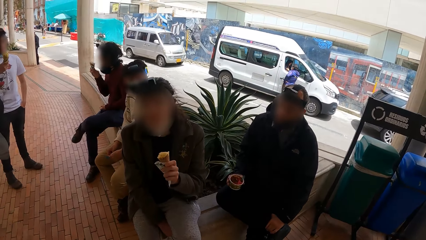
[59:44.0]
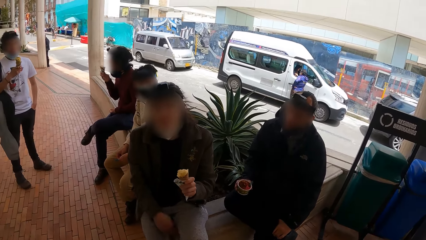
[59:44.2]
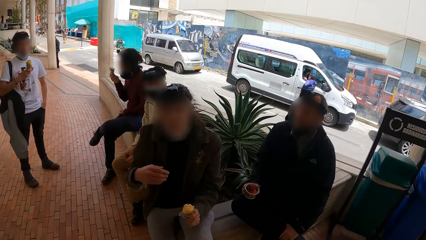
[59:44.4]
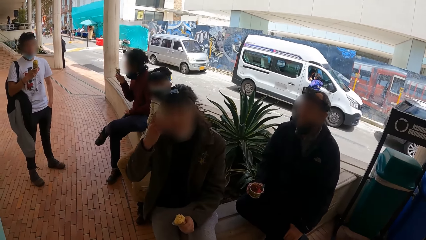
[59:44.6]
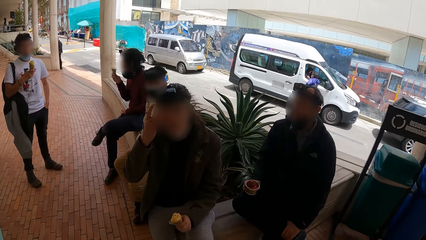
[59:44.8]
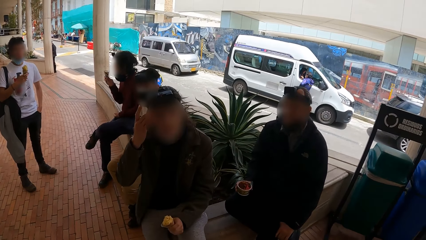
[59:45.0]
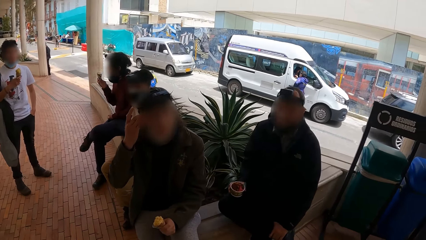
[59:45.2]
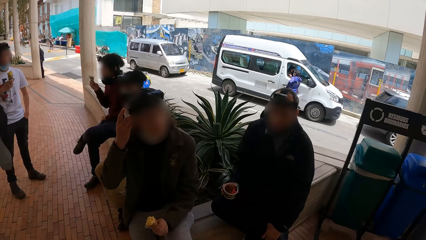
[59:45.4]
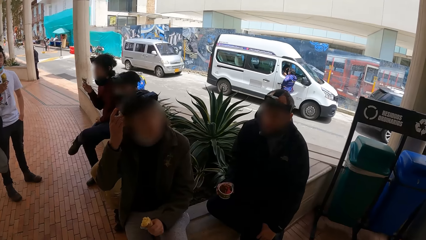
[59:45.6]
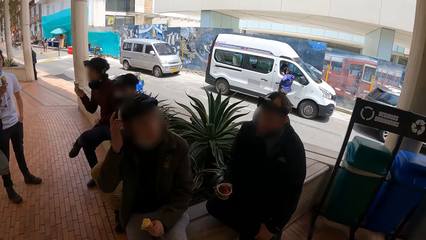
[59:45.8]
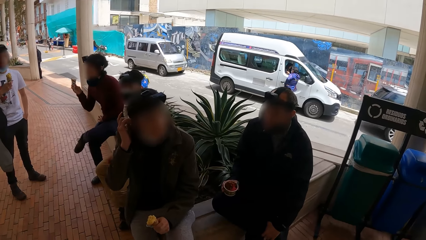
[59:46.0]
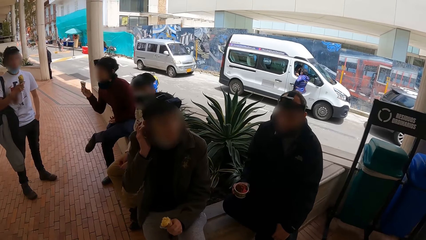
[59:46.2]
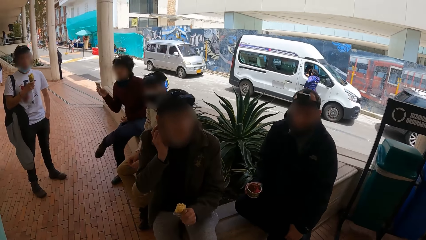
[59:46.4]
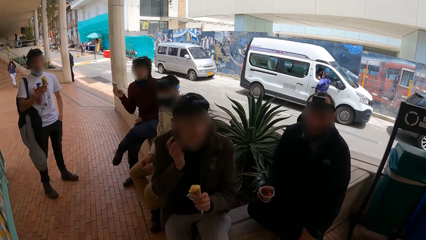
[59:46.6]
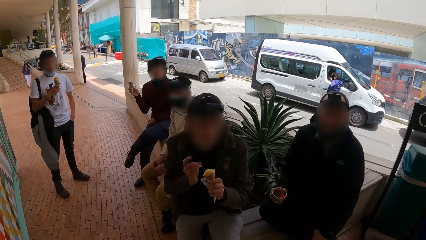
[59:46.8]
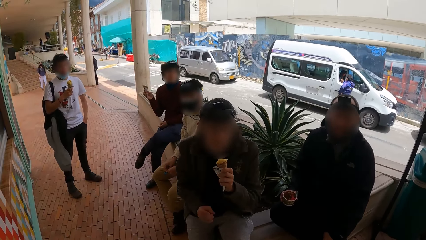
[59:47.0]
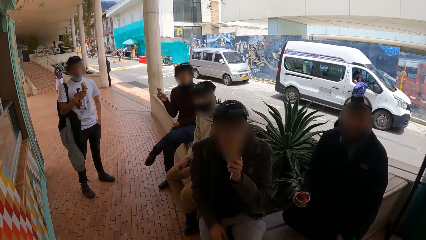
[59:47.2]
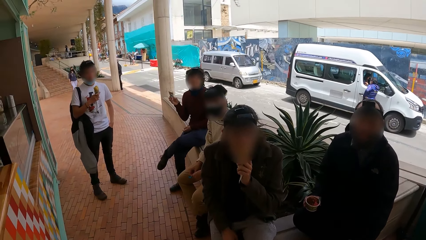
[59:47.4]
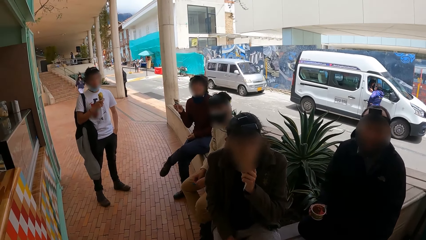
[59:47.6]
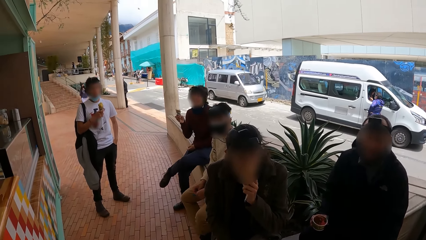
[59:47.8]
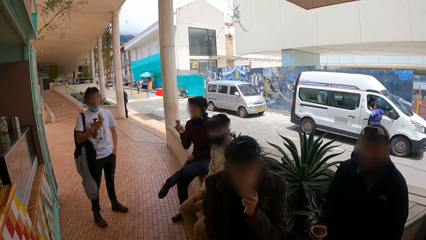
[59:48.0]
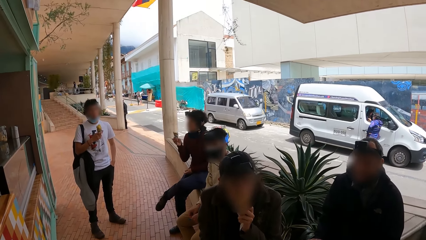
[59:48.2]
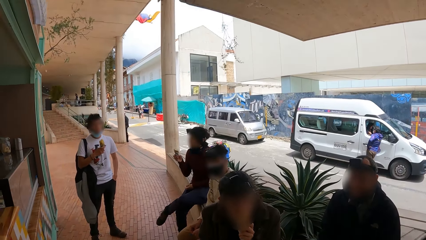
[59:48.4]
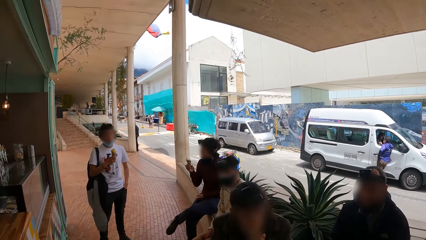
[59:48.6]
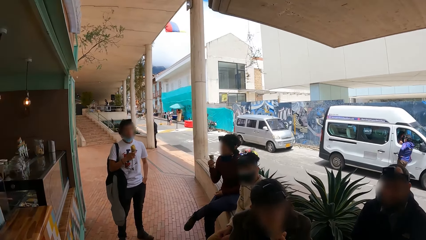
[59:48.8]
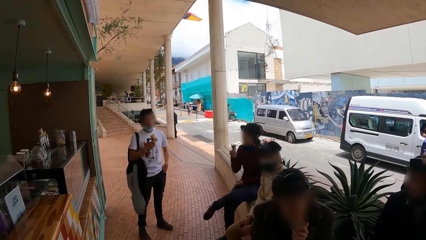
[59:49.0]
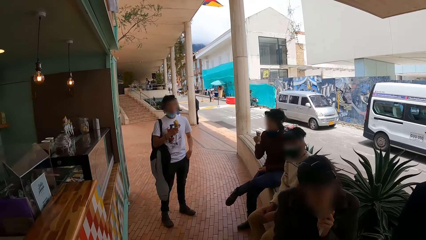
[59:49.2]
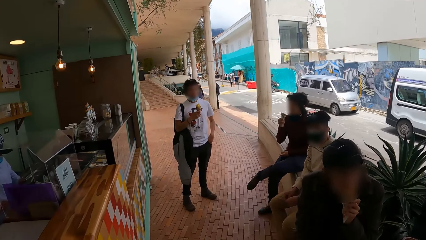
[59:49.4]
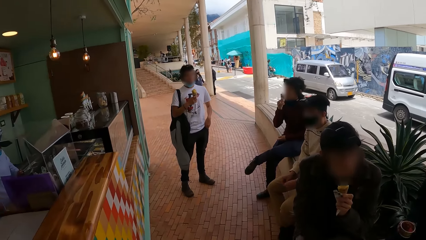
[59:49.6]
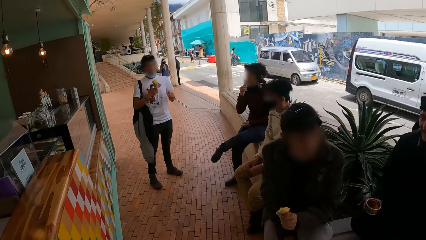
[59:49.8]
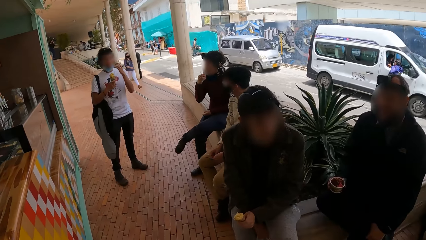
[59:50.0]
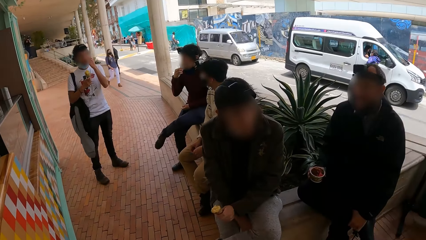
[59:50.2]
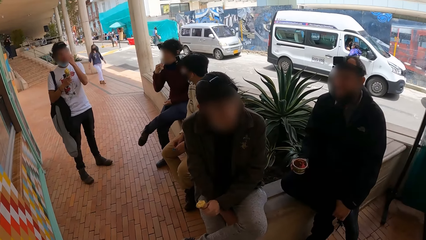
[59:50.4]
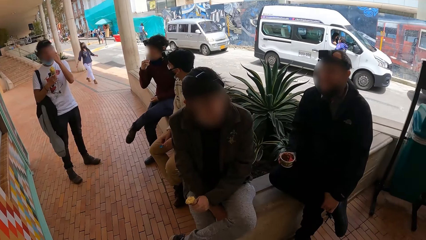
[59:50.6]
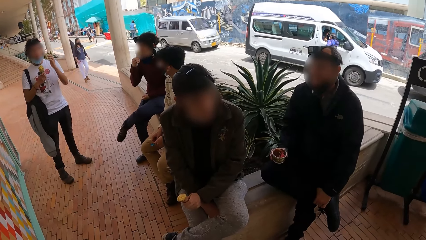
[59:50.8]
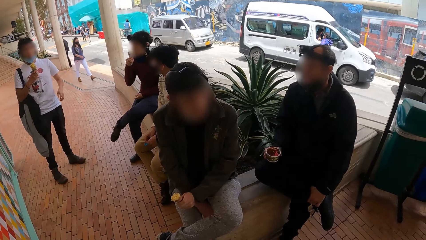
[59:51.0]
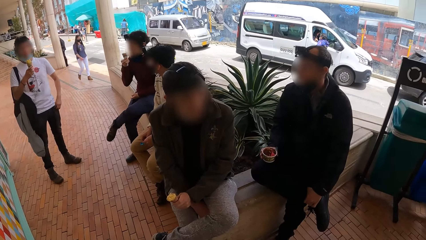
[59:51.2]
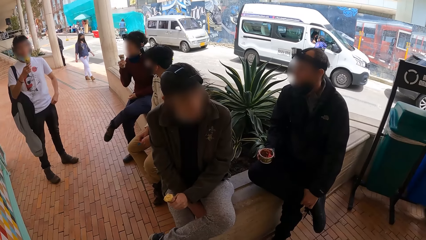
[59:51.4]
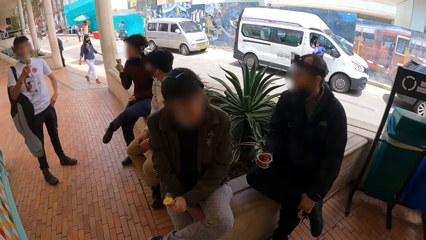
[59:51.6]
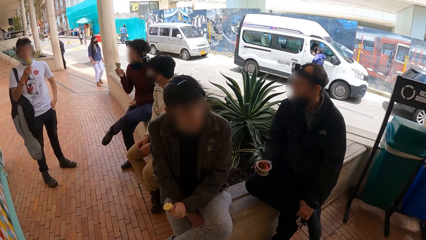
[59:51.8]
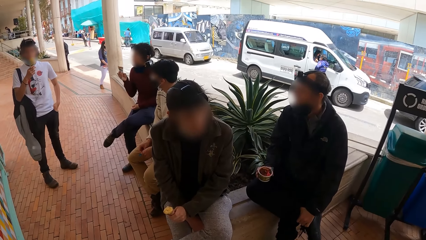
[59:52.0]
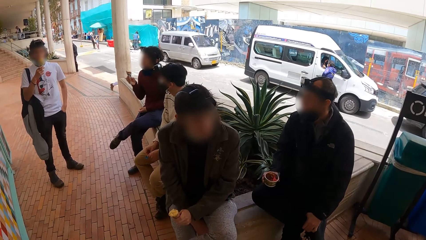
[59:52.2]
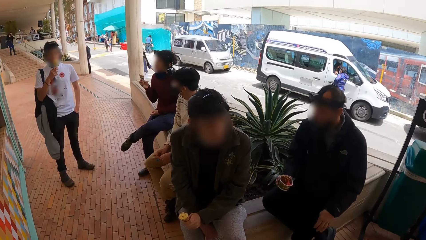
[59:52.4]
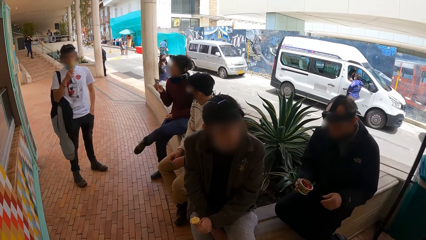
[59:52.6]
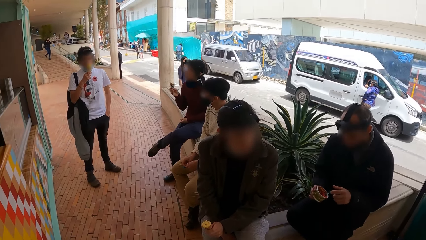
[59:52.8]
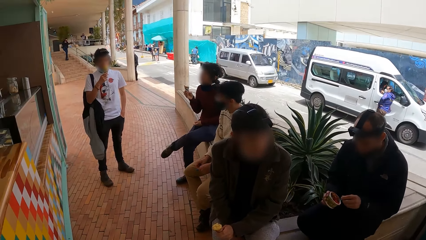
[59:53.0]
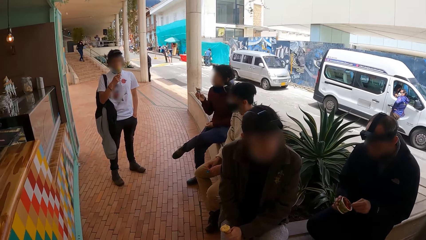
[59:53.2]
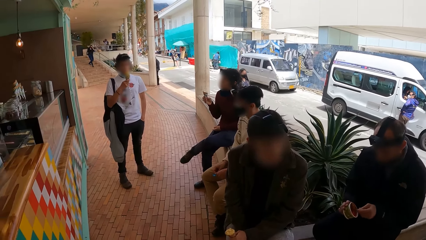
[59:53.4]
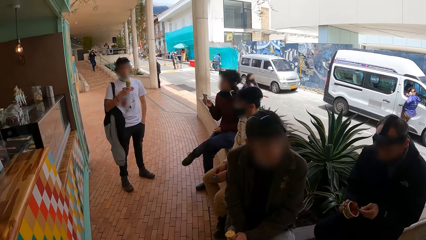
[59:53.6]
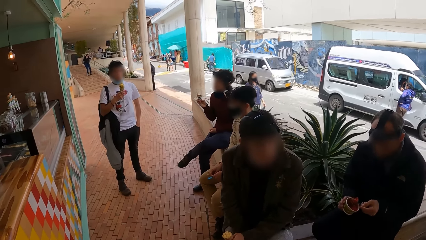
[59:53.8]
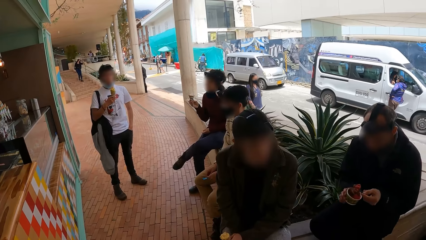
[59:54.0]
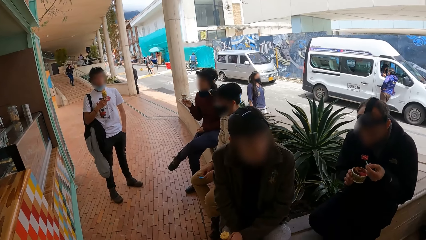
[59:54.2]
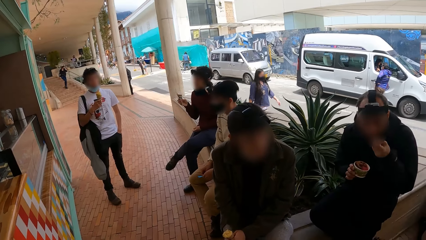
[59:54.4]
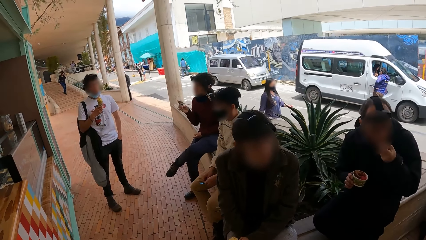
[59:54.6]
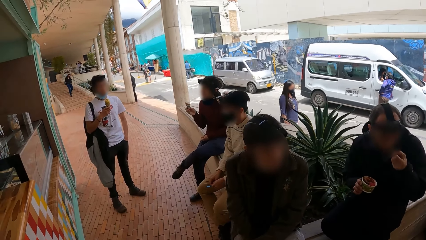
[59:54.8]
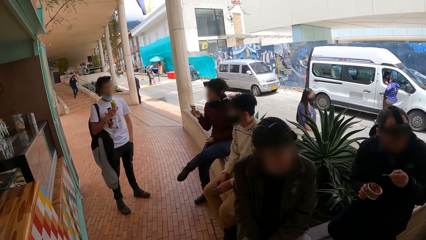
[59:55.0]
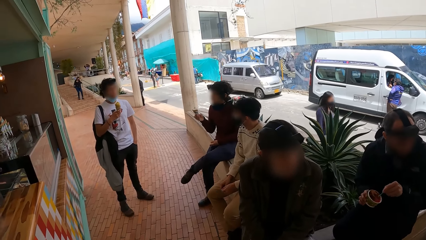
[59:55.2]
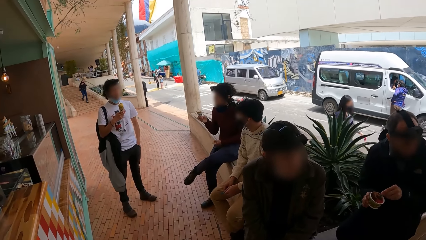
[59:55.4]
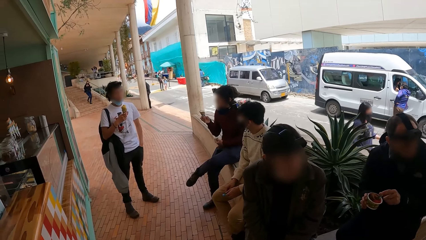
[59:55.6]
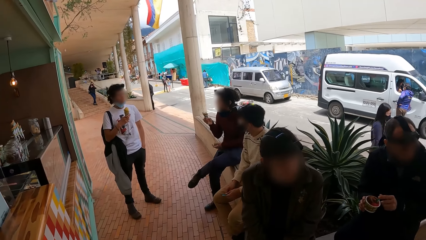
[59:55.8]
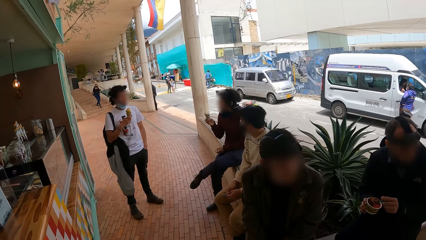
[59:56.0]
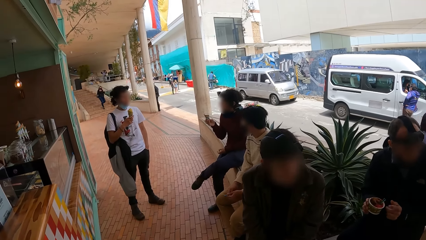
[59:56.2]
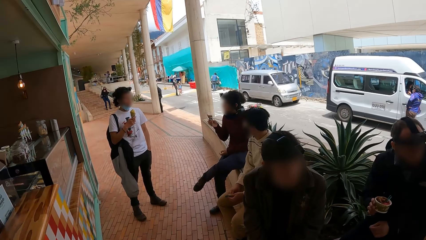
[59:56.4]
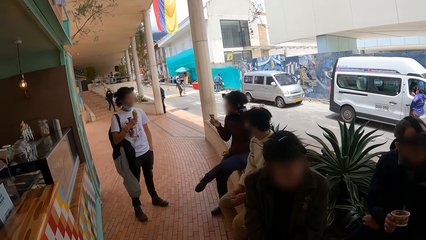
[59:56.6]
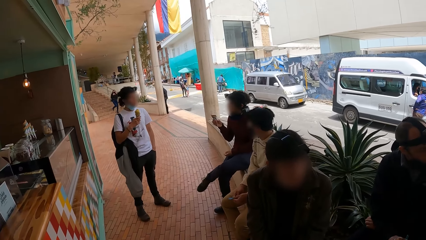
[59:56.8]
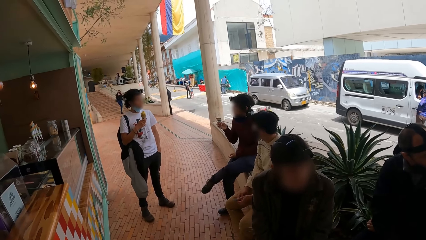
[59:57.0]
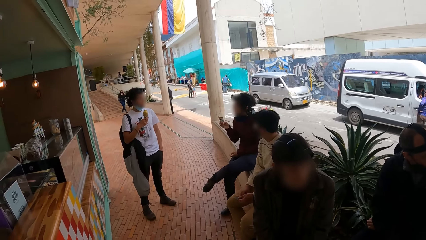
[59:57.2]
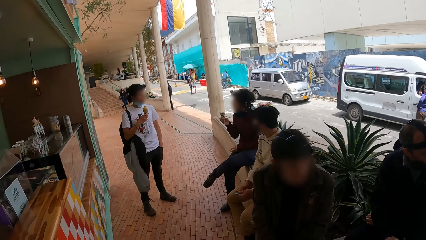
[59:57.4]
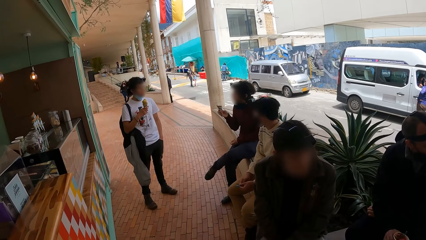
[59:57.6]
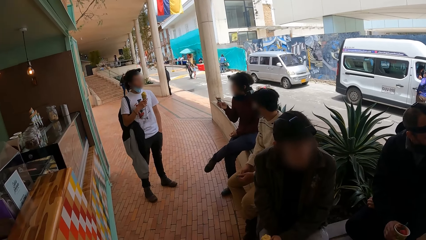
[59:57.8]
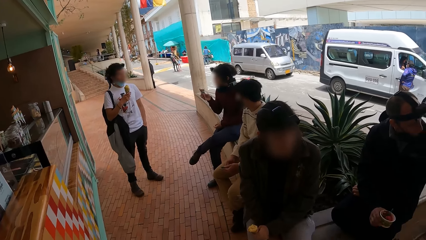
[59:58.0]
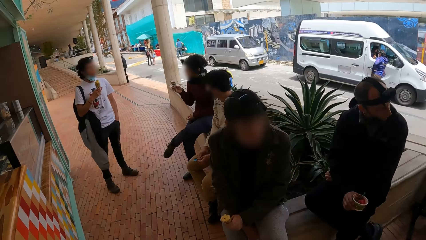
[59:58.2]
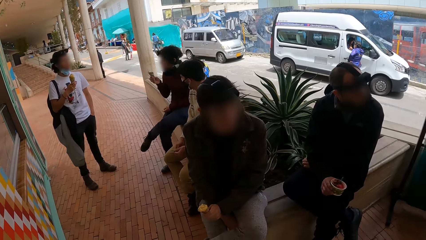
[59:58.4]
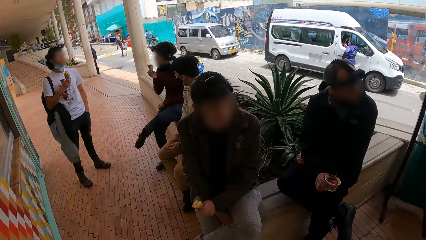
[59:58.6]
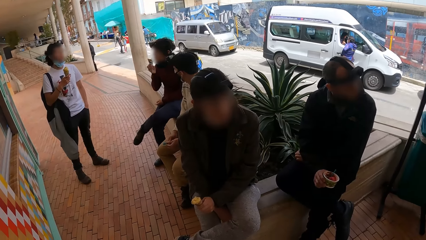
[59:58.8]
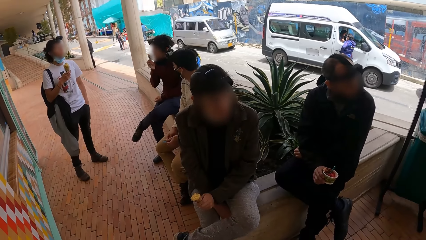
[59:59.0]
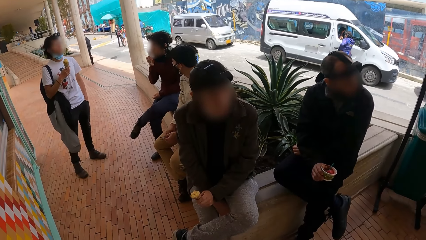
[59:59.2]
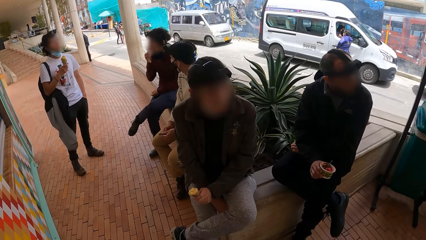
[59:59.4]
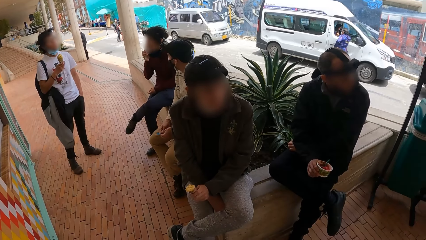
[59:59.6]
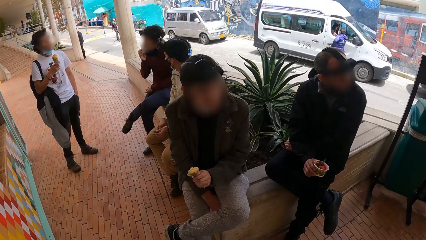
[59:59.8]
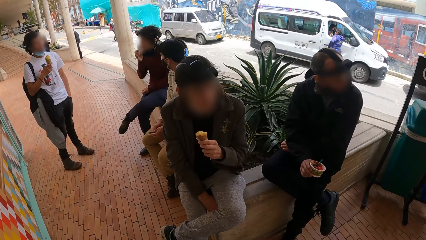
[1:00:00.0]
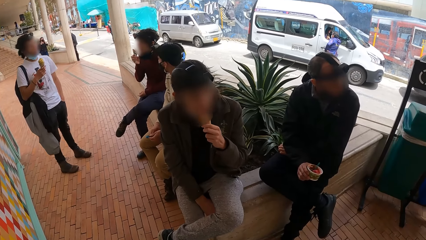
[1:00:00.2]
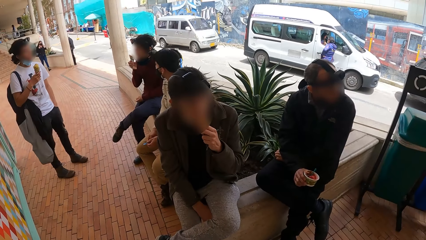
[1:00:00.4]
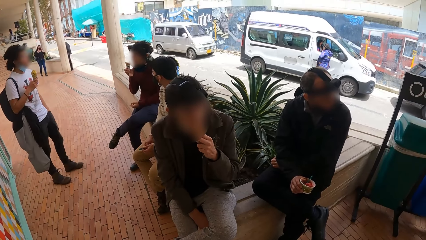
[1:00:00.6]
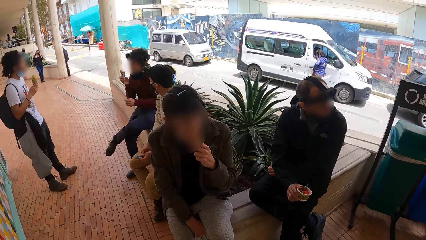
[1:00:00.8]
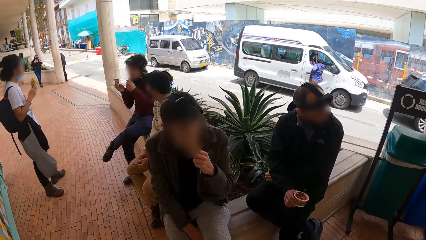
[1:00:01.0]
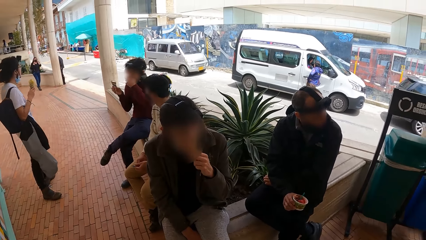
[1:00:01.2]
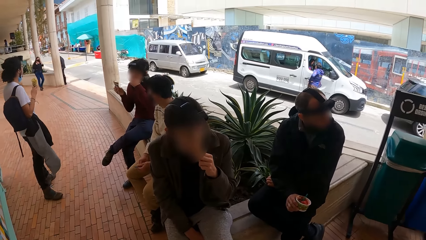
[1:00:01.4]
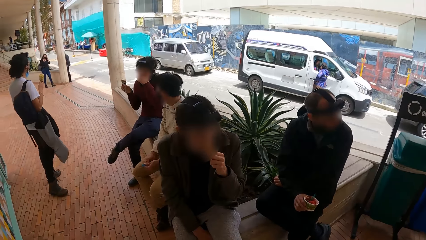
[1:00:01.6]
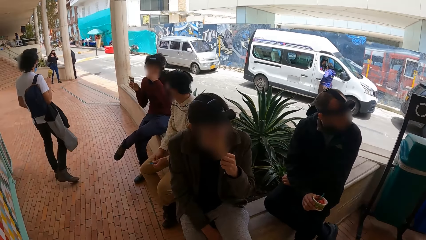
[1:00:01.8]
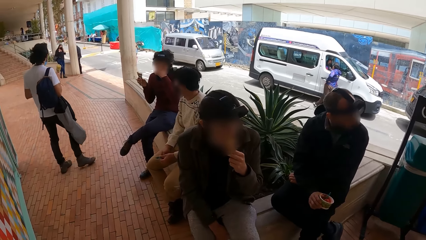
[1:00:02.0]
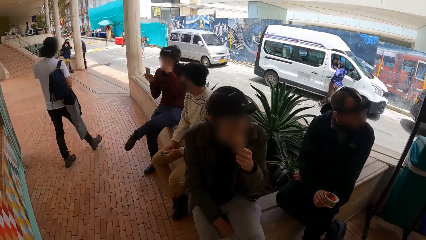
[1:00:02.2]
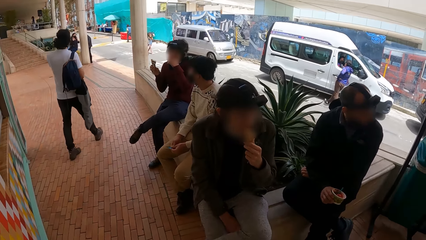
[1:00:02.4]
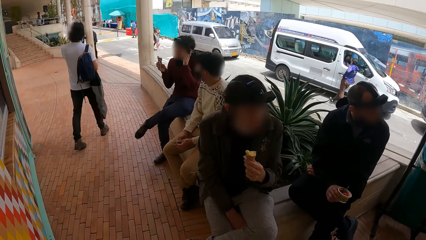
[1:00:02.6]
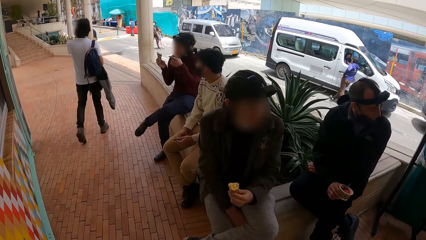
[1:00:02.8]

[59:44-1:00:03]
A man picks up the spoon in the cup with his left hand. He scoops ice-cream from the cup with the spoon in his left hand. He licks the ice-cream with the spoon in his left hand. He places the spoon in the cup in his right hand with his left hand. He places his left hand on his lap.
